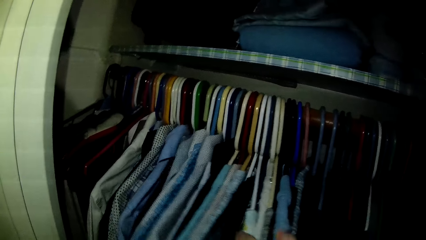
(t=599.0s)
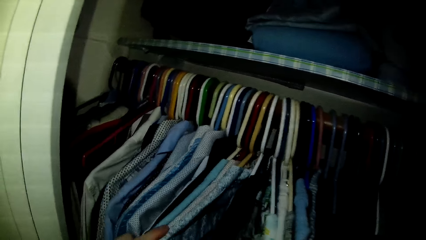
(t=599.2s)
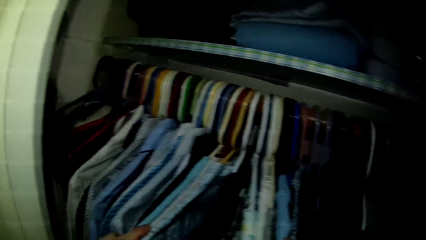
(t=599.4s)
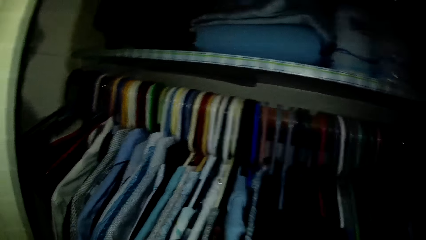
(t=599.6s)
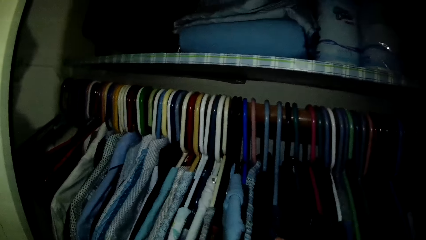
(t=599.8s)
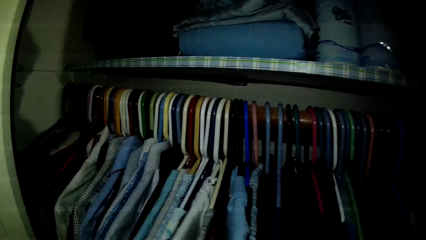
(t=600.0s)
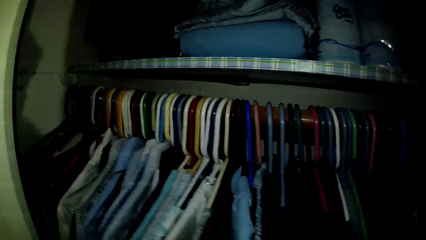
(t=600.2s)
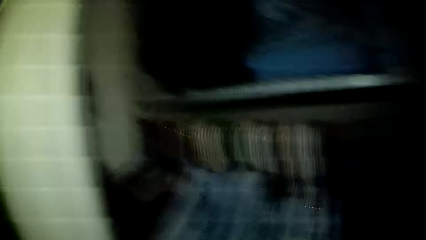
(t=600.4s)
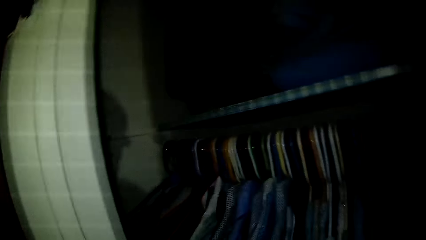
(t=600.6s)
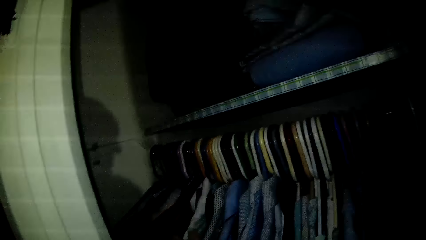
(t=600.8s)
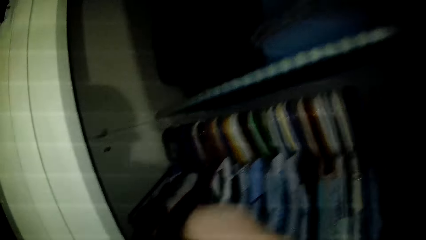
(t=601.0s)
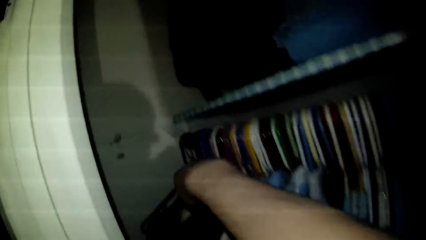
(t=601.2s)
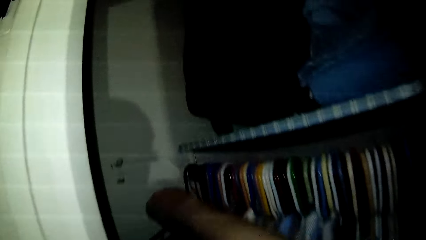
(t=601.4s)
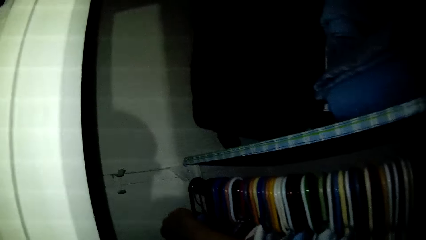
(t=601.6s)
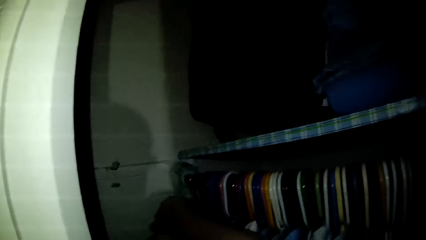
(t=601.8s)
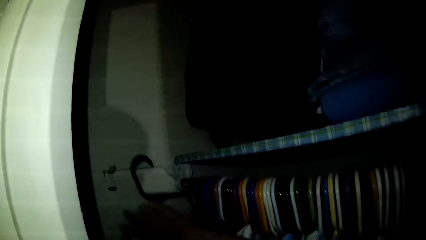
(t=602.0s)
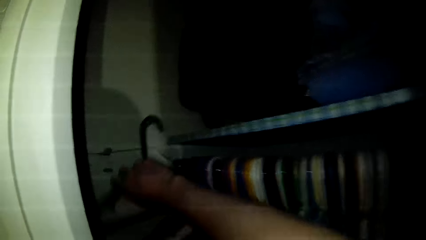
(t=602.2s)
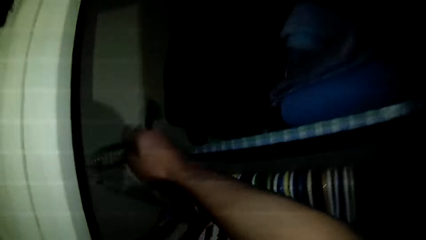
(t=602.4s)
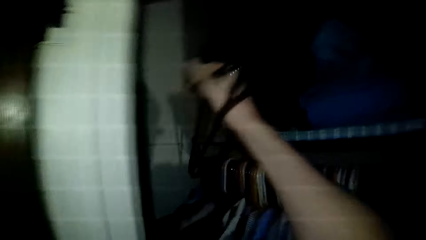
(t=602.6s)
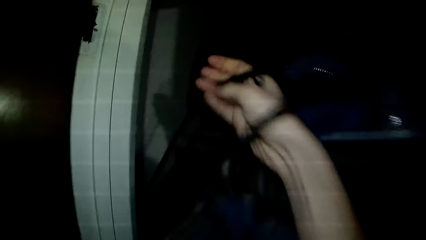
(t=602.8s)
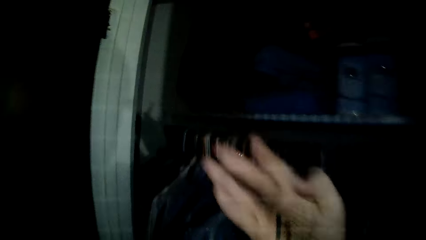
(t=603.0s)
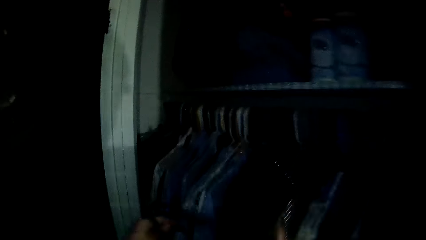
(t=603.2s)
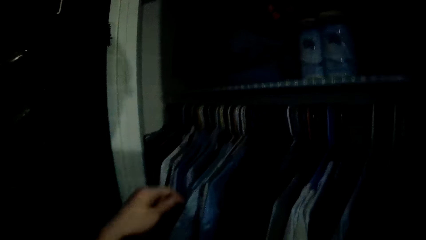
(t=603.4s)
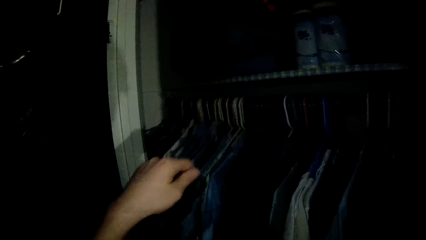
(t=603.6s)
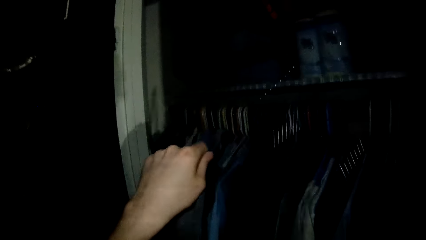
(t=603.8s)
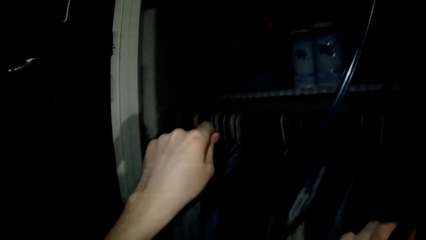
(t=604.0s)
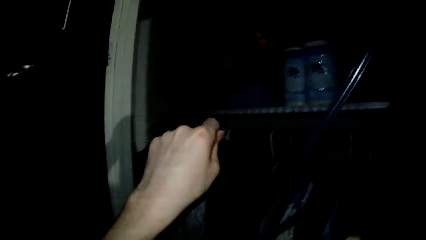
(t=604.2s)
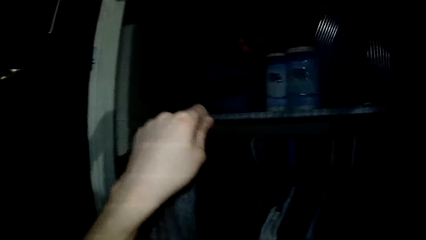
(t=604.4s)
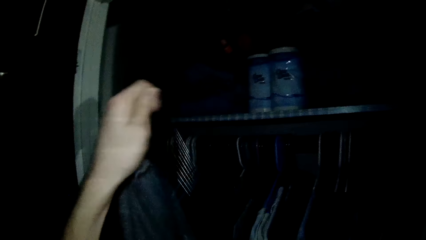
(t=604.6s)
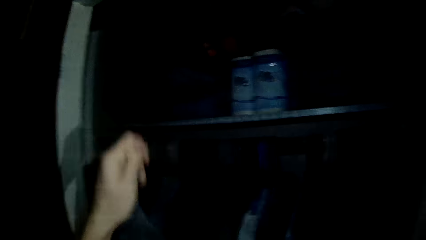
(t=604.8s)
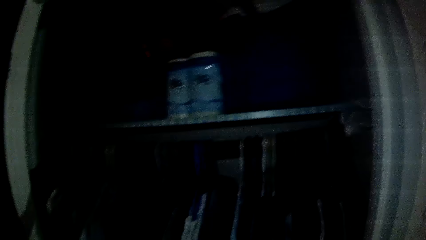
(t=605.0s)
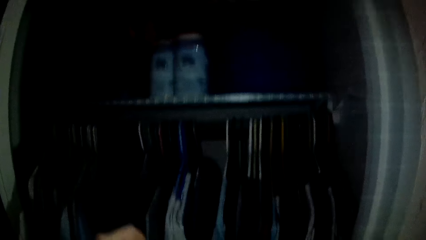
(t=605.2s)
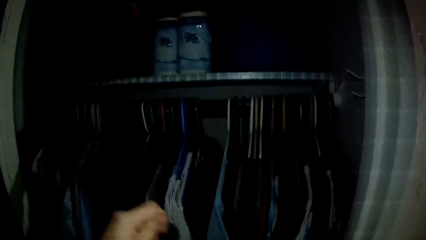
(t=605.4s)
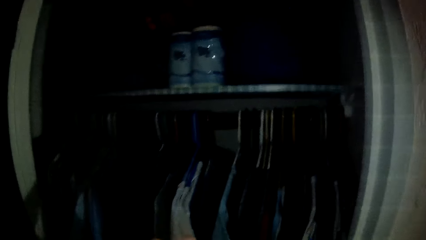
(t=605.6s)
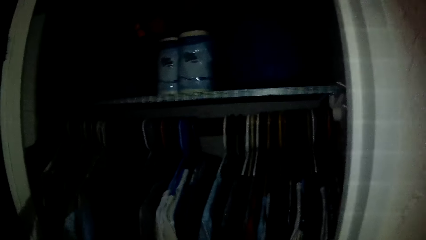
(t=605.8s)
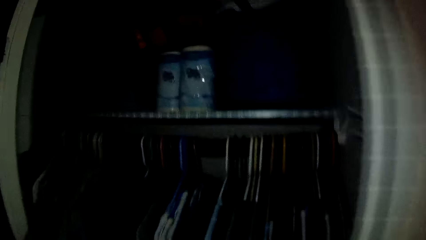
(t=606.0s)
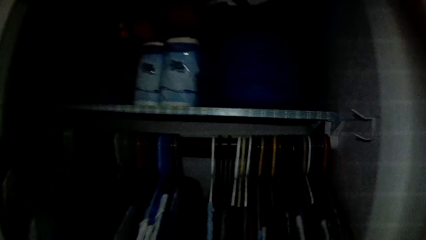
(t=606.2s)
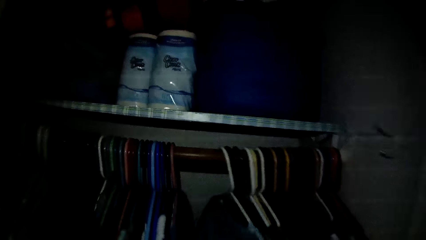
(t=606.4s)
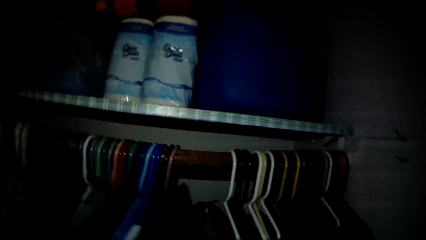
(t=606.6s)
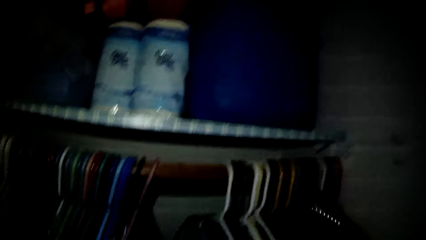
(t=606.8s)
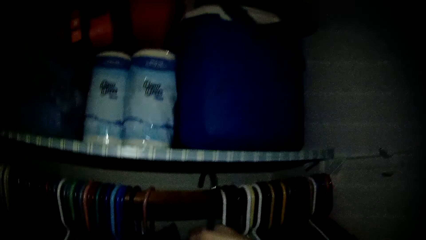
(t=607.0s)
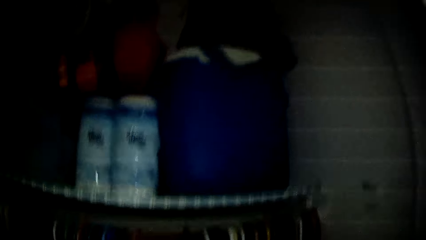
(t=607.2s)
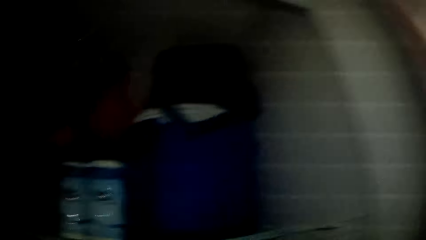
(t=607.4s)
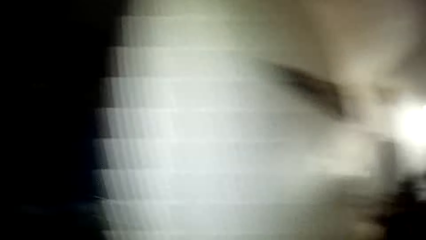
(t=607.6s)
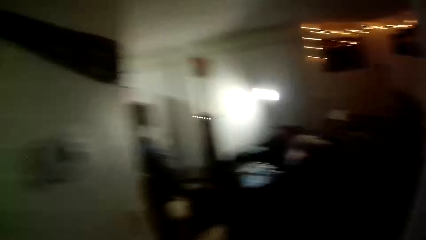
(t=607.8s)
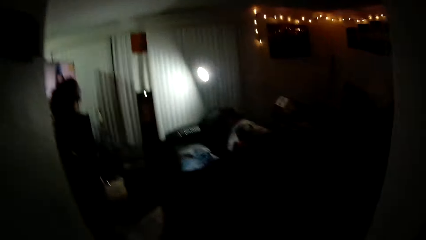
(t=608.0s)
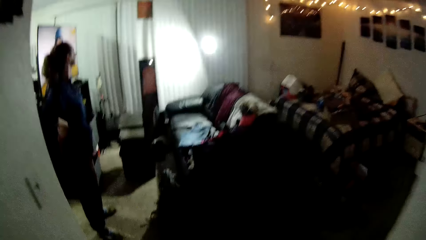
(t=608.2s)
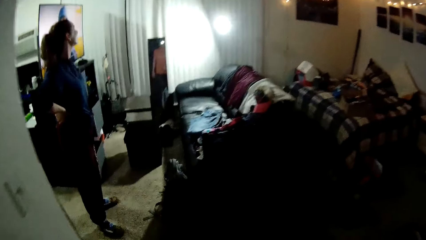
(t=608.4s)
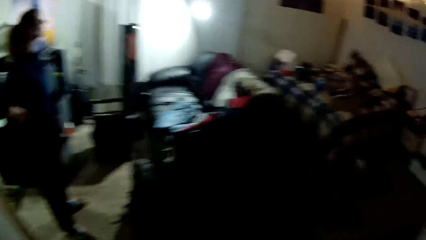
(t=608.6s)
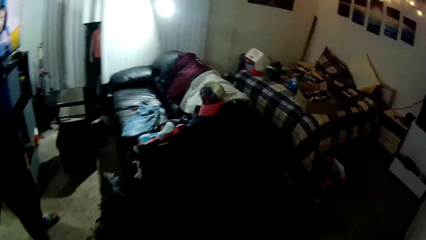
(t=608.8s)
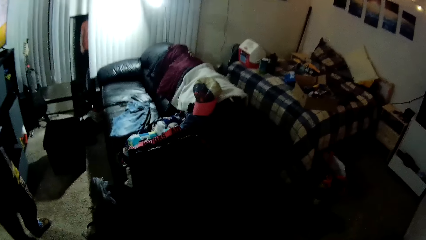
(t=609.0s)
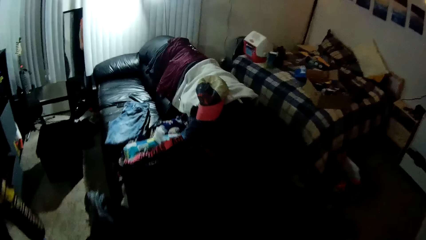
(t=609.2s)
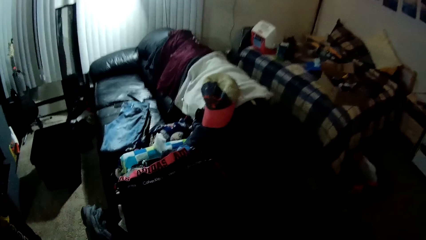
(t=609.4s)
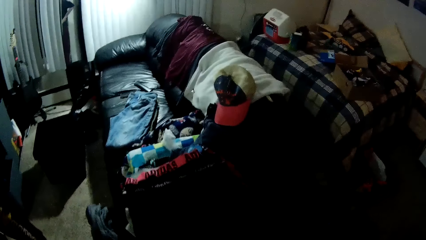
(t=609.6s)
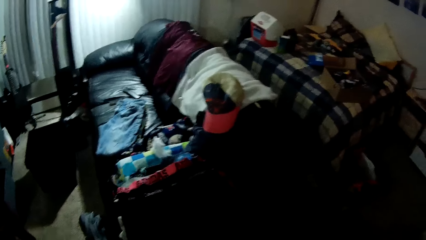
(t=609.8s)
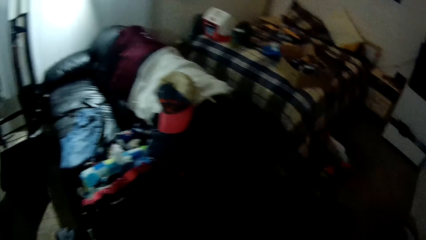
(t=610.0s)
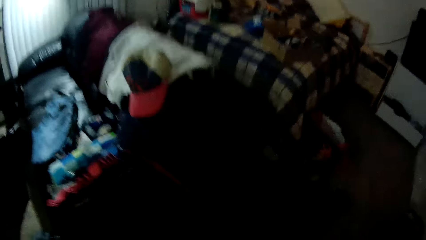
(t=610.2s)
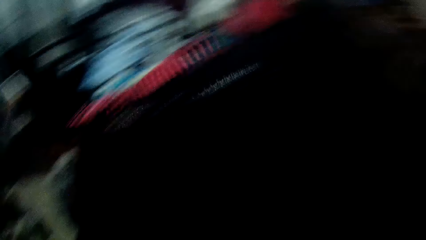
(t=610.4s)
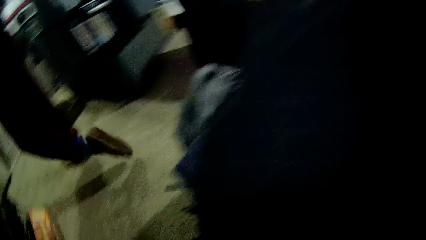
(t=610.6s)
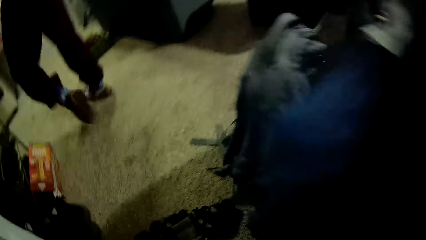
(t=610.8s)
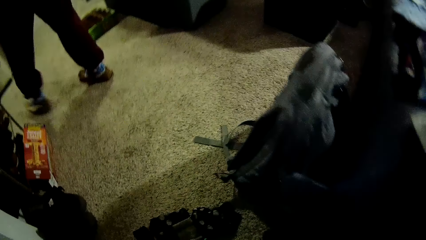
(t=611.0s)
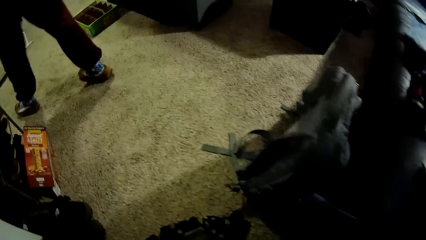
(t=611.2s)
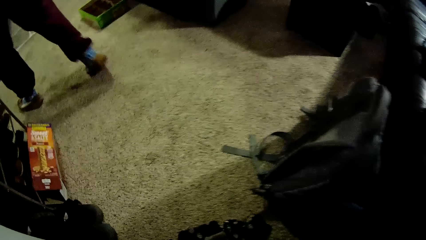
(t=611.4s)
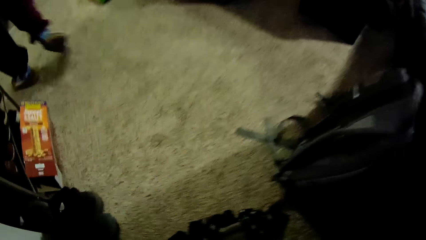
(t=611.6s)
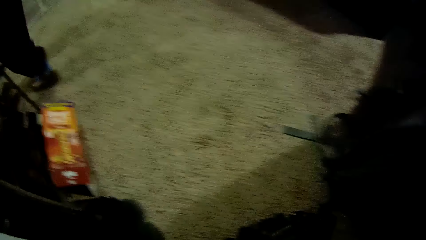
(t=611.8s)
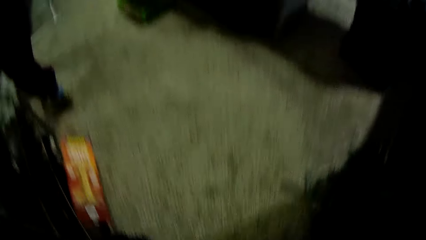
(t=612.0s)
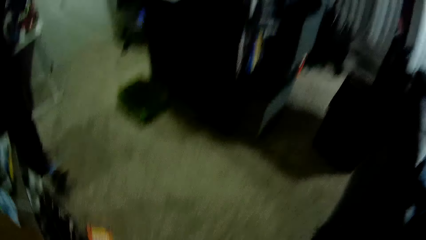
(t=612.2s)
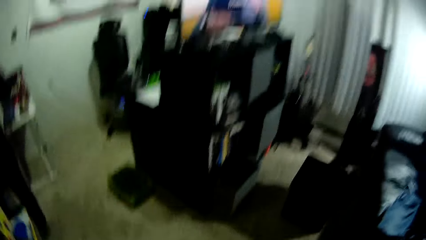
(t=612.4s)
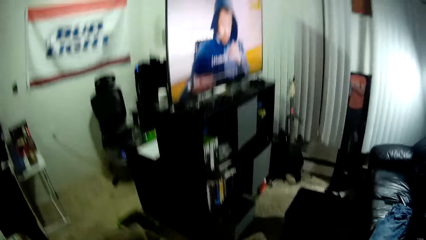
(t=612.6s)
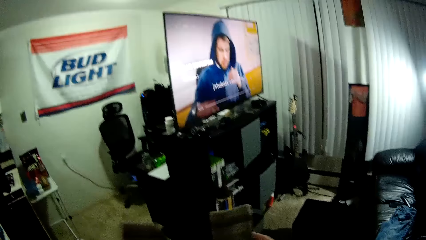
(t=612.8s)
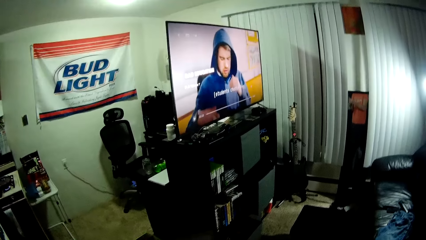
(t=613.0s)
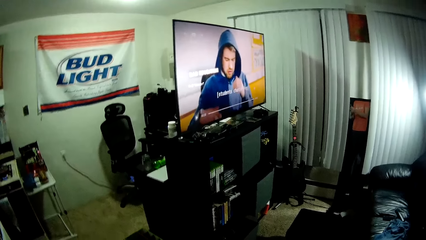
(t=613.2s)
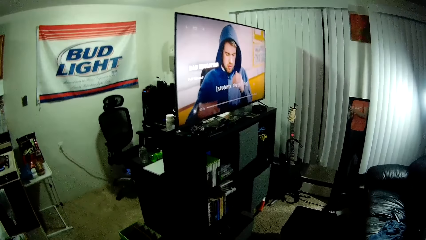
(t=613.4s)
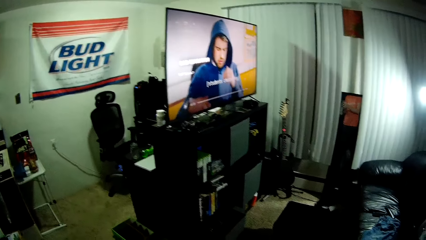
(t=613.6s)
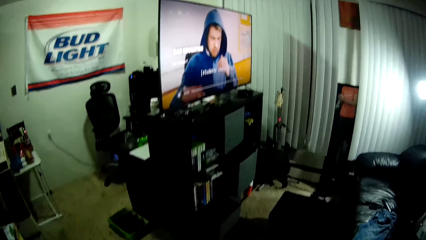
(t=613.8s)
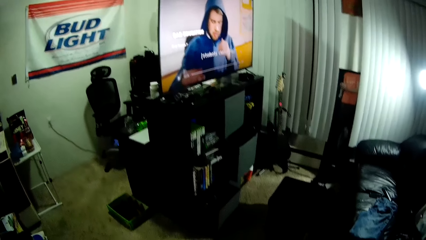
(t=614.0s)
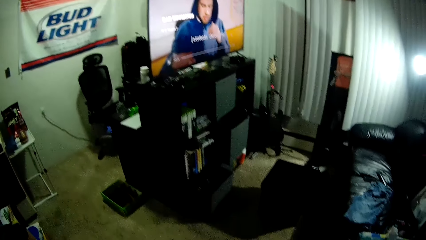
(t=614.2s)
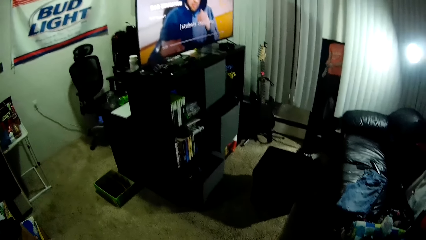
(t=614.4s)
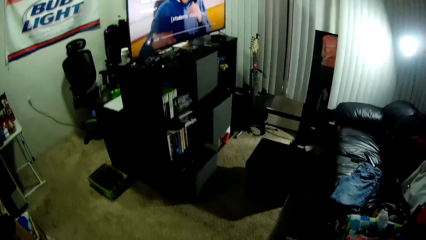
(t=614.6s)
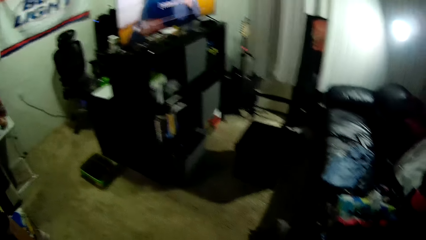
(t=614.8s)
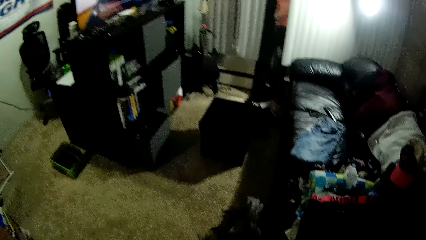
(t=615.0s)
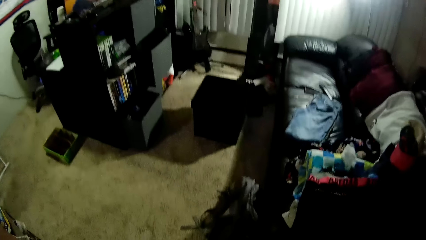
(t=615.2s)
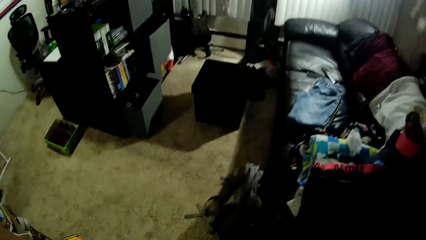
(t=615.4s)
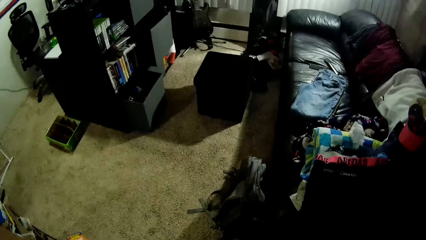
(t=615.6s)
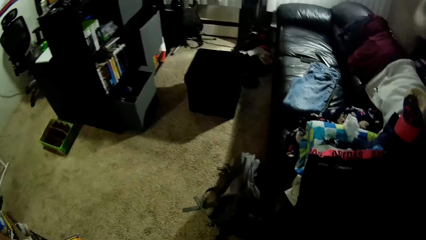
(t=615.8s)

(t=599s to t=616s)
The camera wearer picks a hanger from the closet with his right hand. He puts the shirt on the hanger. He hangs the shirt on the hanger in the closet. He turns from the closet. A person stands in the room. The camera wearer walks away. He picks a cloth from the floor. He looks around the room.
